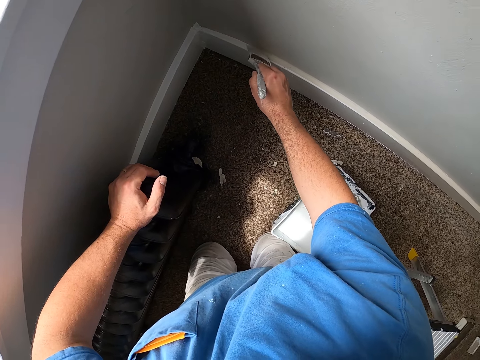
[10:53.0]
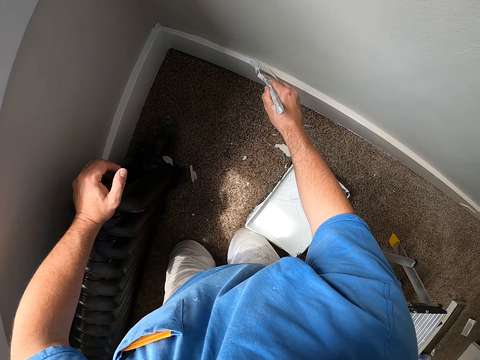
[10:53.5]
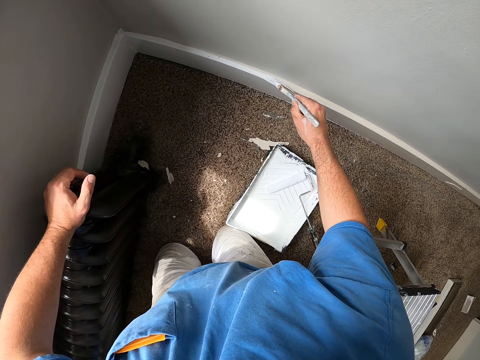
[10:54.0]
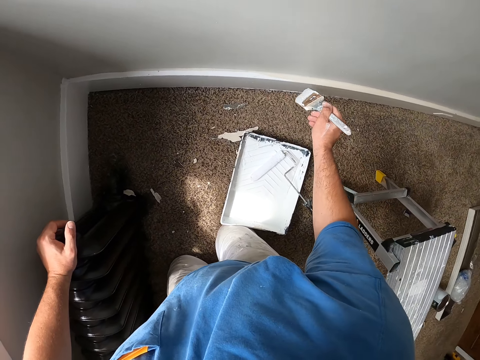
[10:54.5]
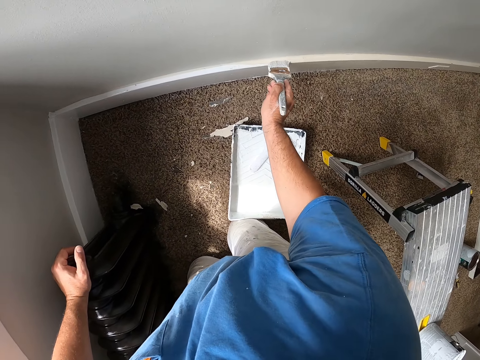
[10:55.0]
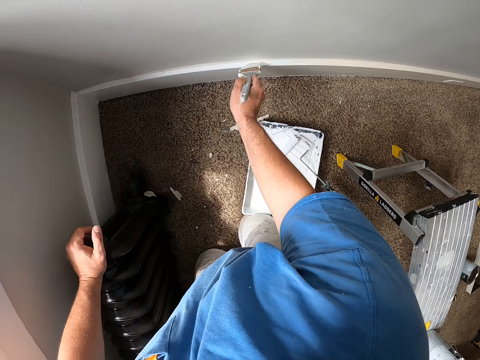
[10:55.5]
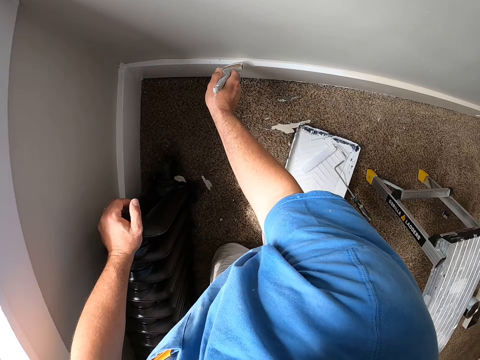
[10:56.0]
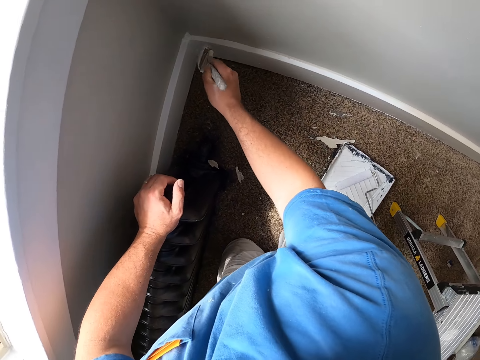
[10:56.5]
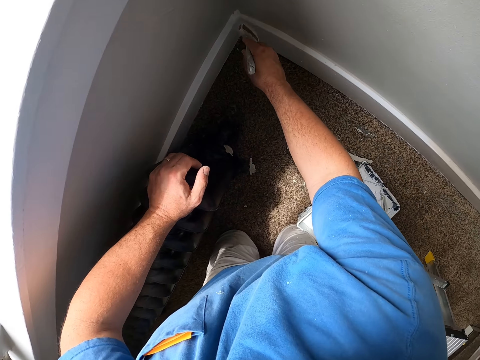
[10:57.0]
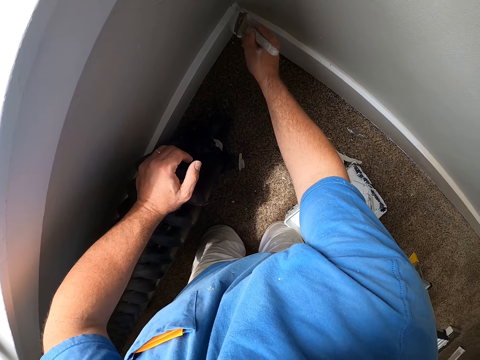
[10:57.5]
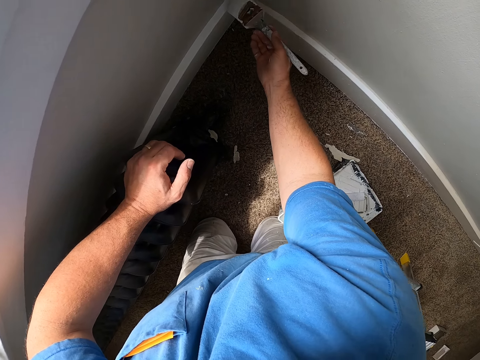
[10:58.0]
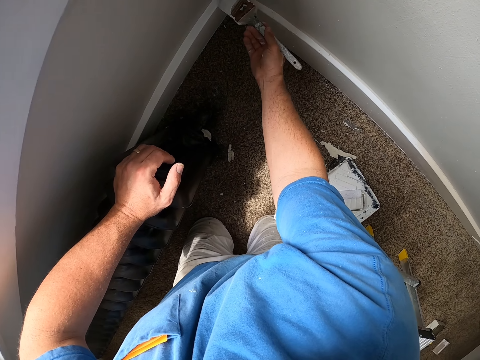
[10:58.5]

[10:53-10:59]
The camera wearer paints the baseboard.

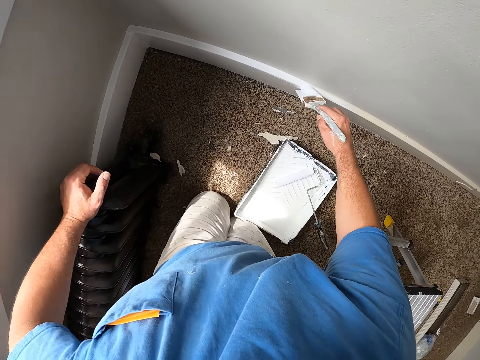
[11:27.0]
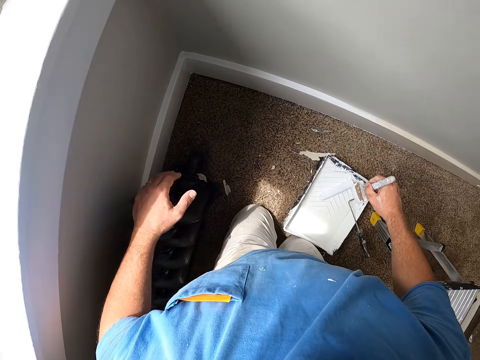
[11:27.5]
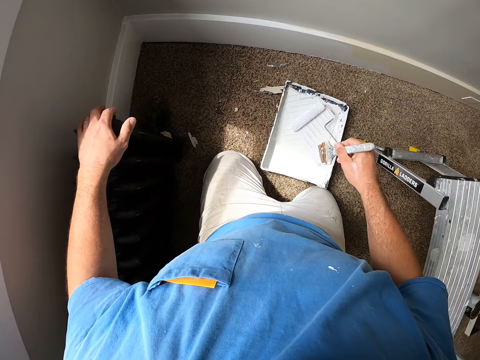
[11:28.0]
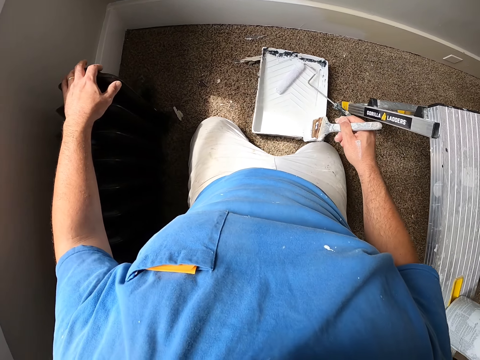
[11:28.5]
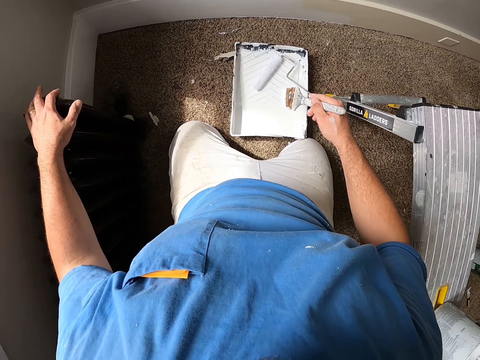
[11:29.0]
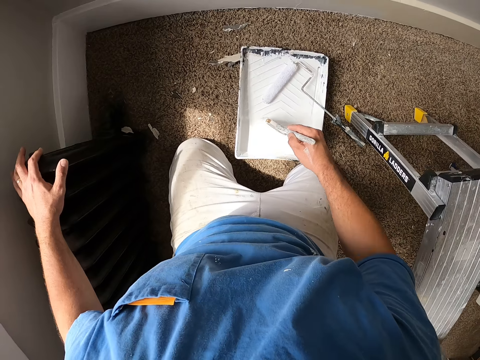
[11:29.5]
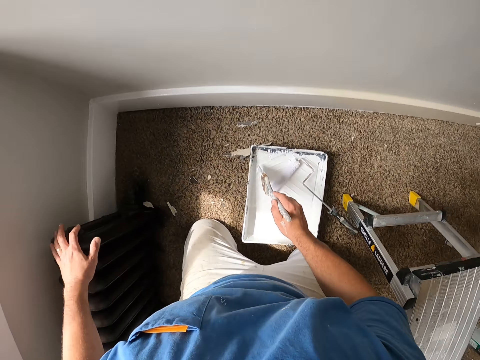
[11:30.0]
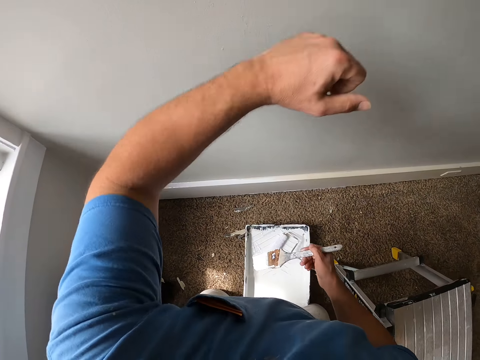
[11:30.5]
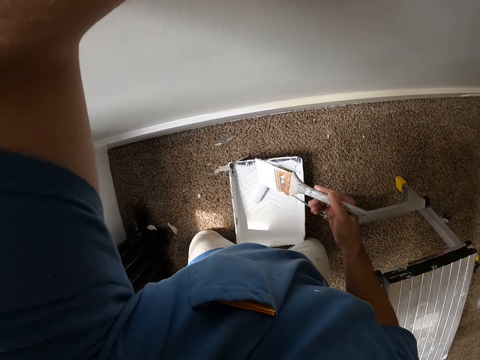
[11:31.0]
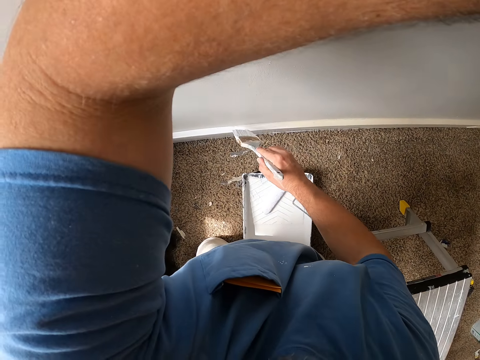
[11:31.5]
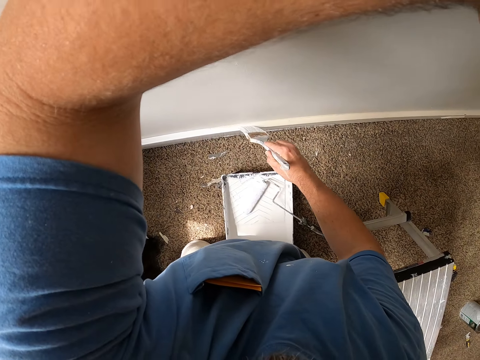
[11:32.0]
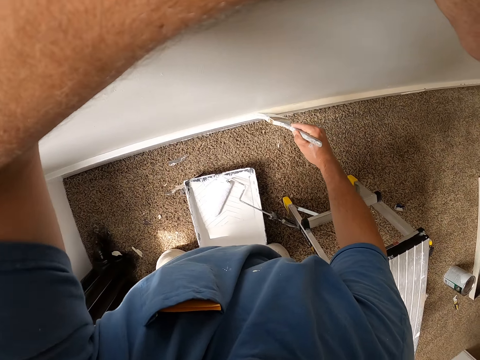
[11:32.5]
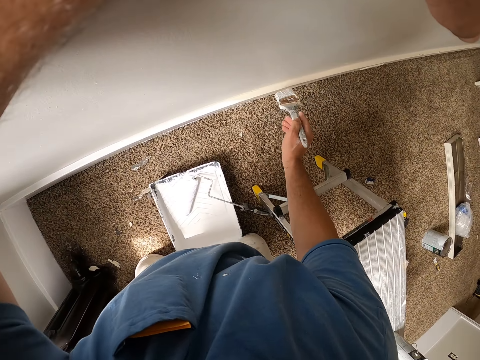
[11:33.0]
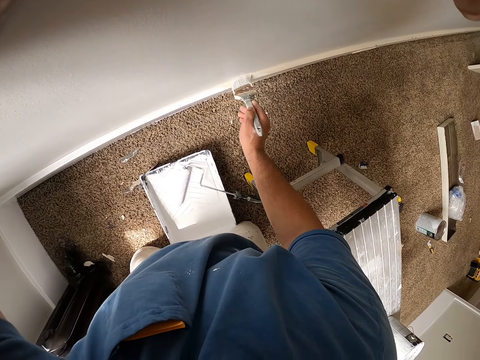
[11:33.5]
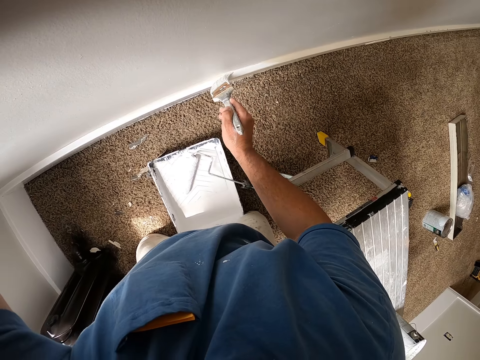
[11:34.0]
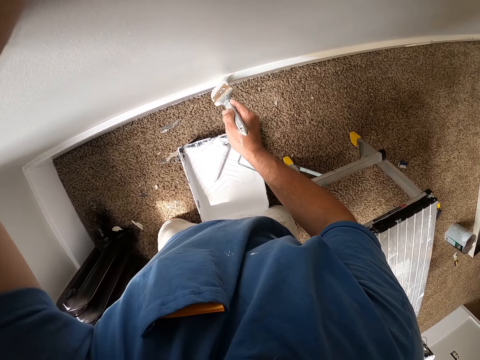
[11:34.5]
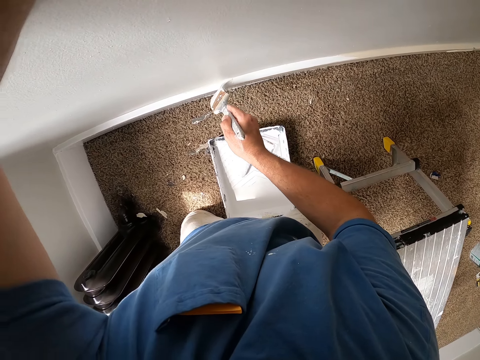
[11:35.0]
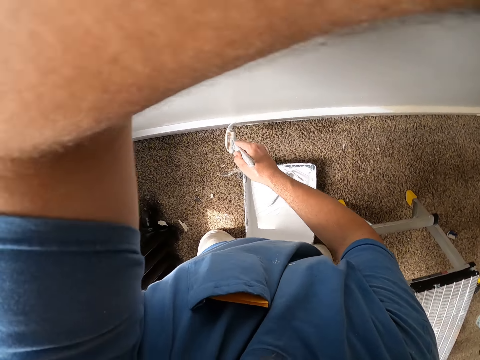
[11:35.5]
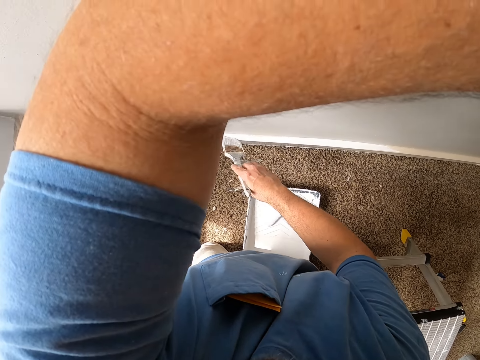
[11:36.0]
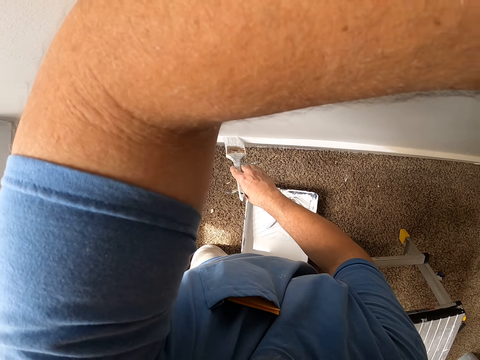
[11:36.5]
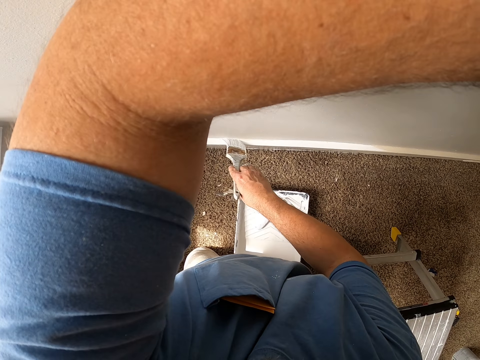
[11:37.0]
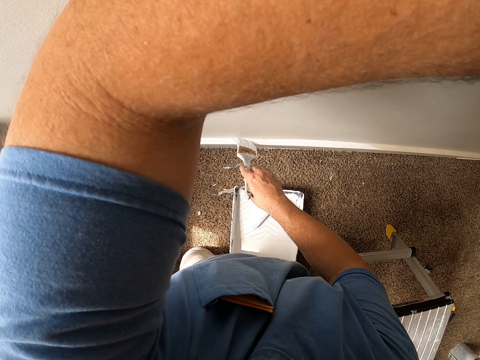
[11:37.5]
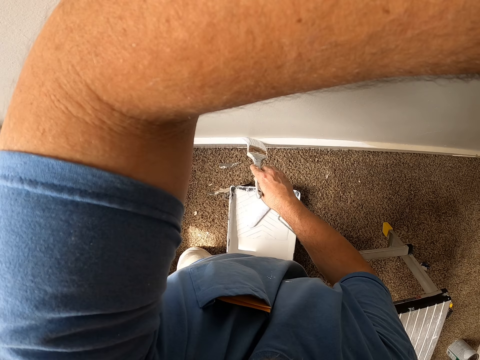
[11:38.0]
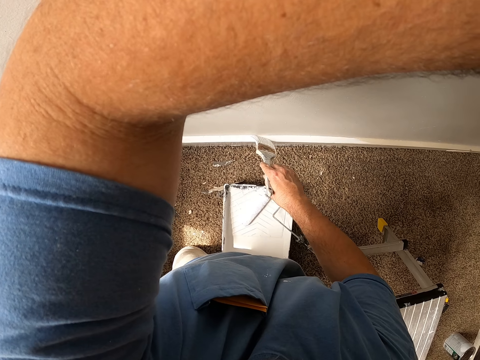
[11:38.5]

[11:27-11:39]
The camera wearer leans backward. They put the brush in paint, lift their hand, and put their arm on the wall. They paint the baseboard.

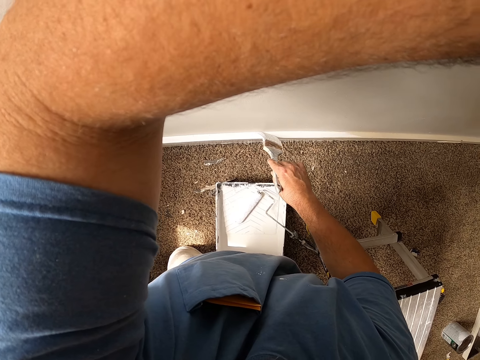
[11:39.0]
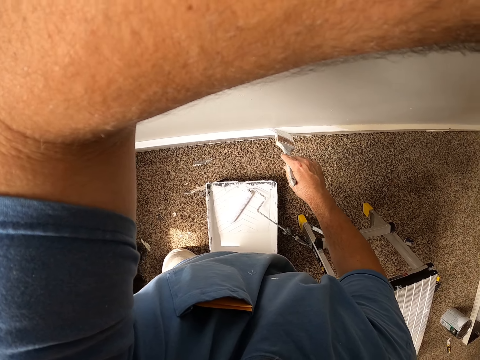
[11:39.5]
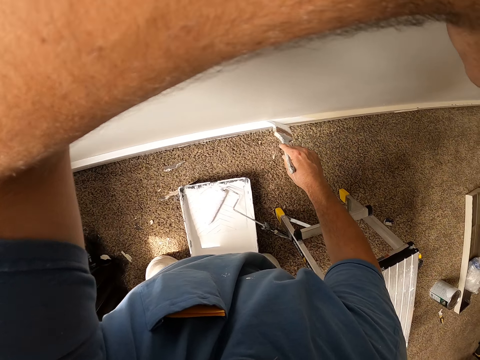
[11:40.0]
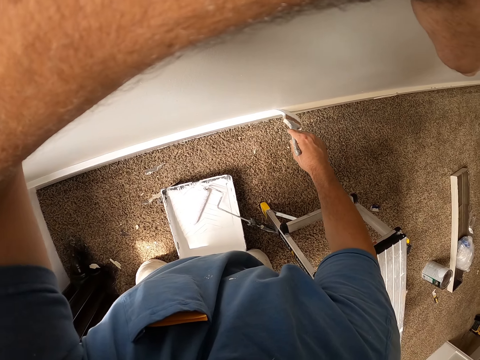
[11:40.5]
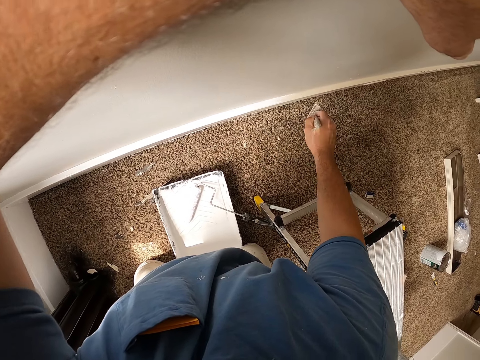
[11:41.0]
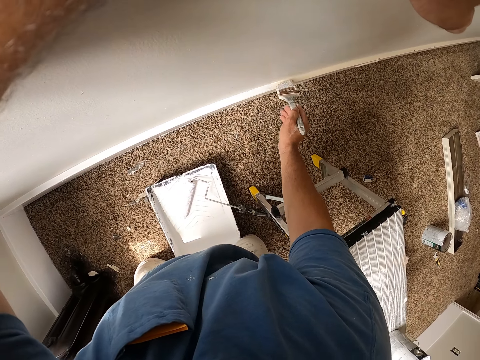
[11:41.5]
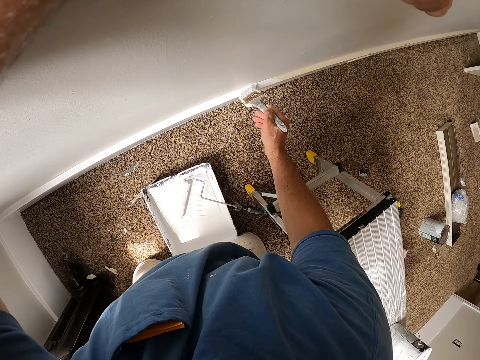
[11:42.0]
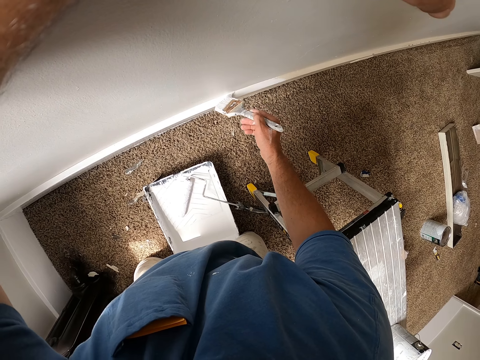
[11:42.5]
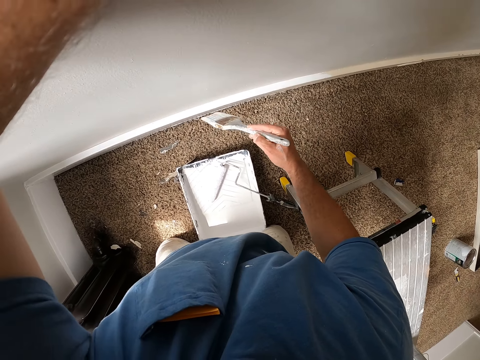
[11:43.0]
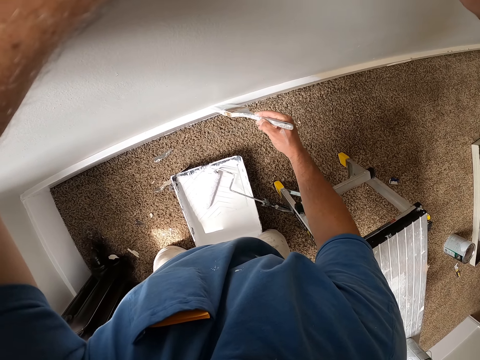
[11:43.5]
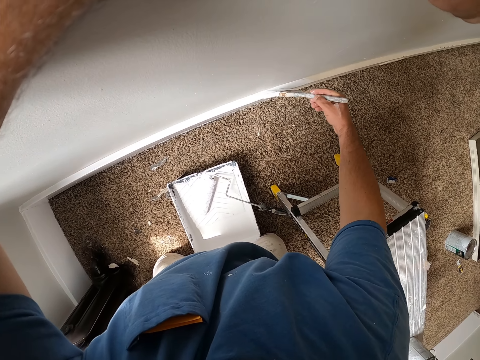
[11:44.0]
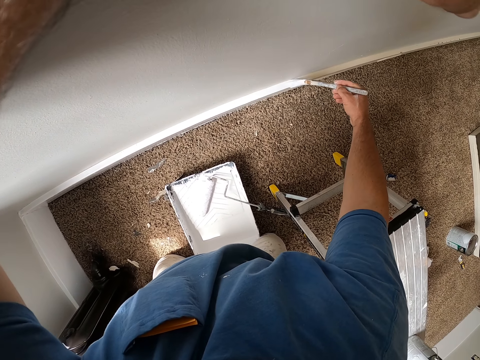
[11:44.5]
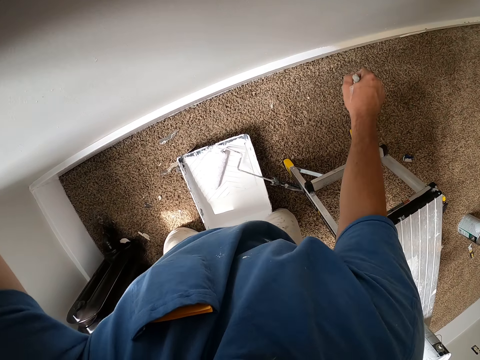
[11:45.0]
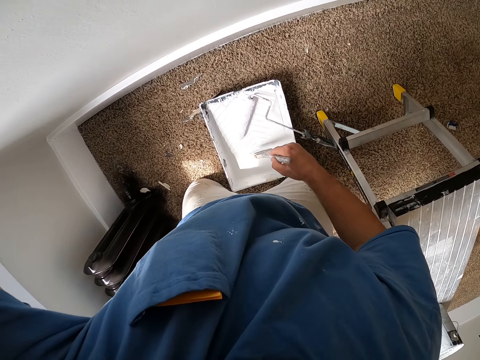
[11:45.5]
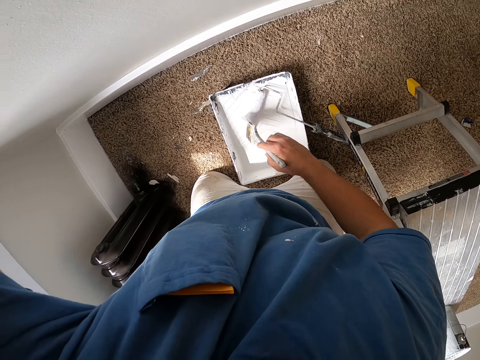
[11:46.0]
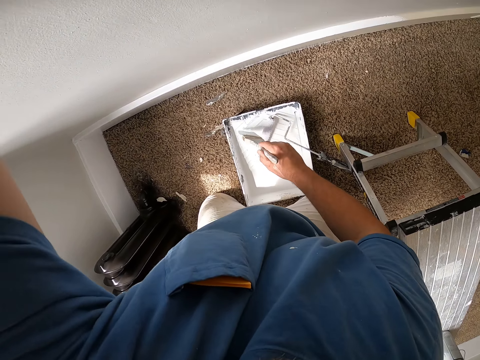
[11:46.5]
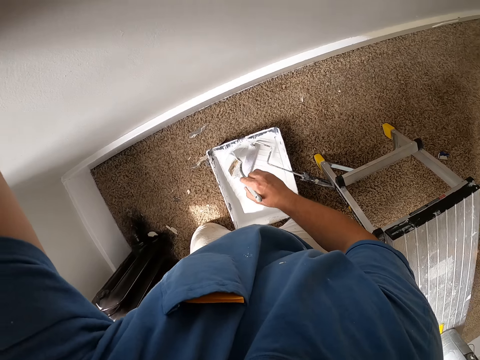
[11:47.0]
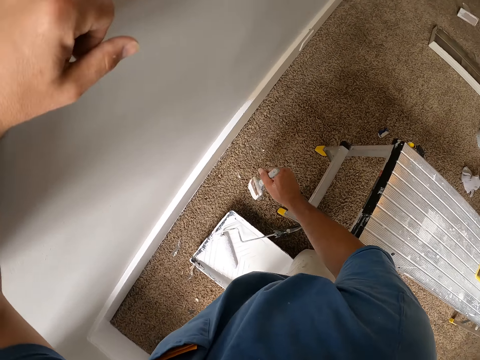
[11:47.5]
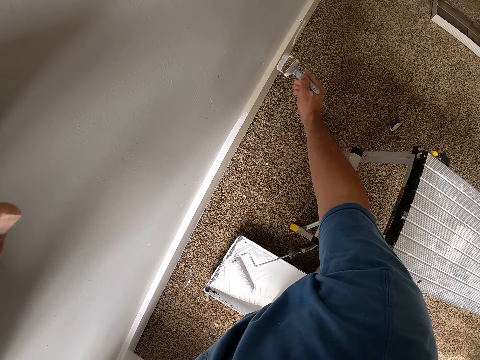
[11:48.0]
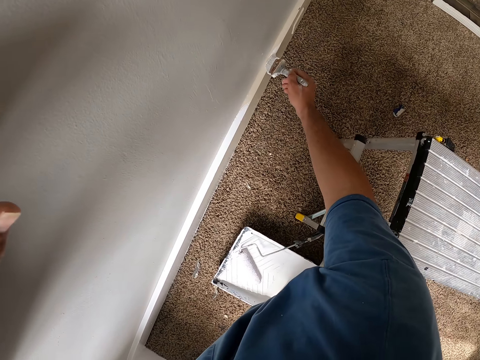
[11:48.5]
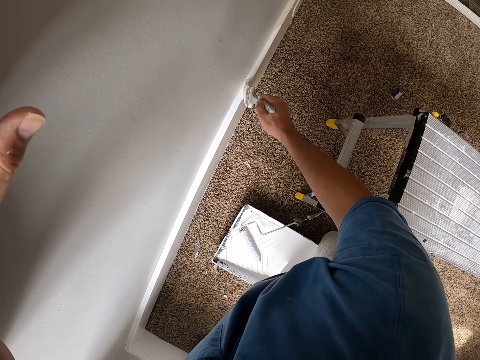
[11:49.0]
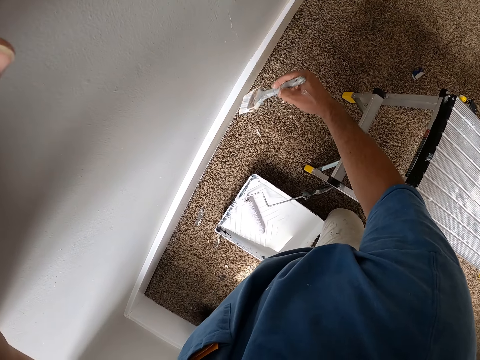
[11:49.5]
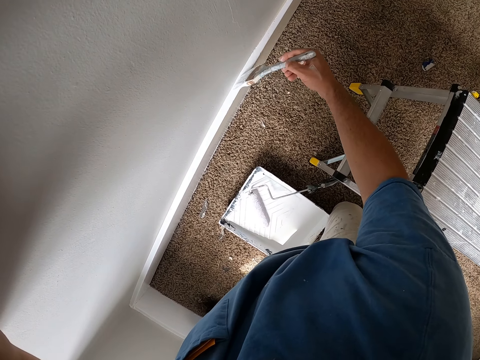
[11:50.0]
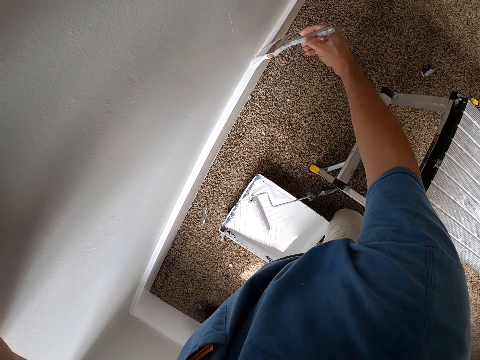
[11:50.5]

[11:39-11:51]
The camera wearer inserts the brush in the paint. They take paint with the paint brush. They paint the baseboard.
